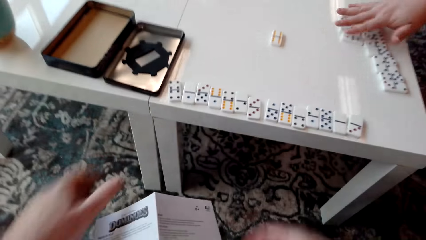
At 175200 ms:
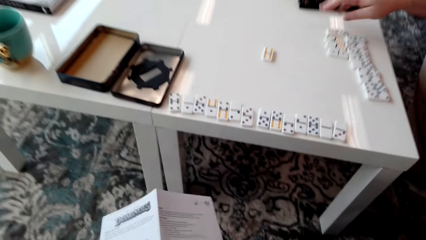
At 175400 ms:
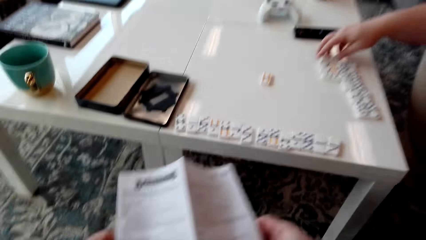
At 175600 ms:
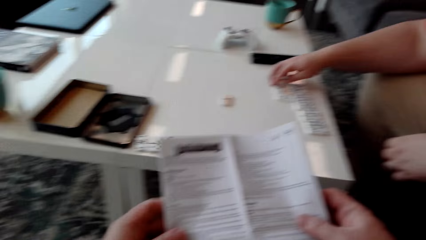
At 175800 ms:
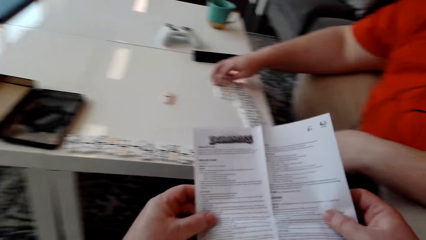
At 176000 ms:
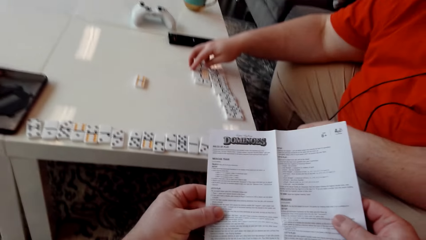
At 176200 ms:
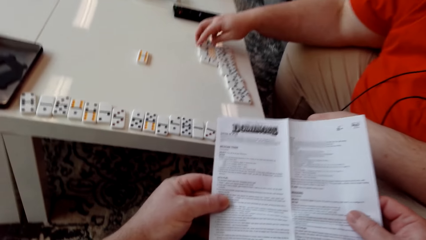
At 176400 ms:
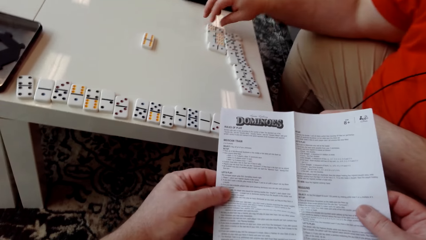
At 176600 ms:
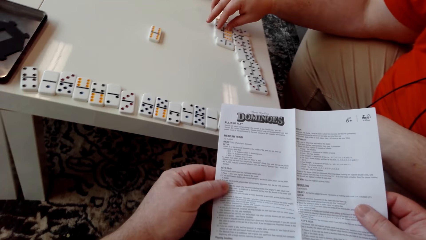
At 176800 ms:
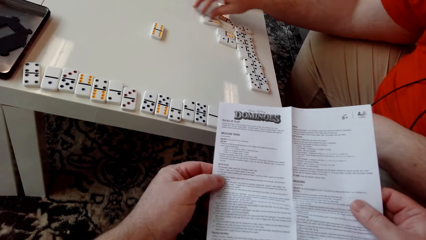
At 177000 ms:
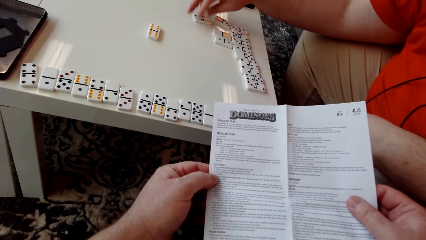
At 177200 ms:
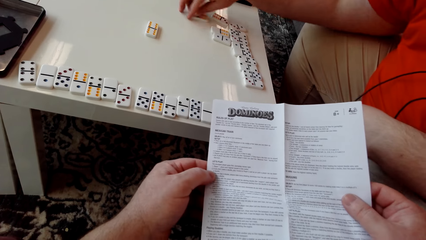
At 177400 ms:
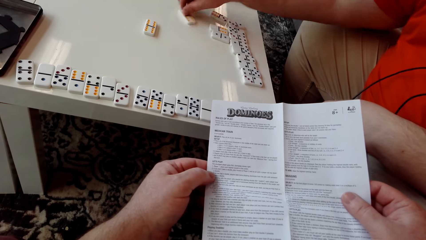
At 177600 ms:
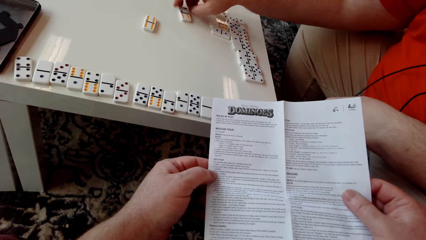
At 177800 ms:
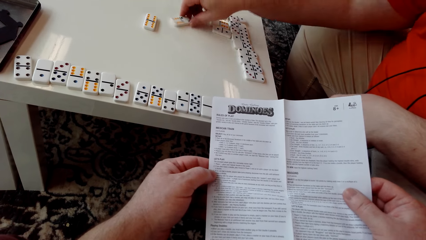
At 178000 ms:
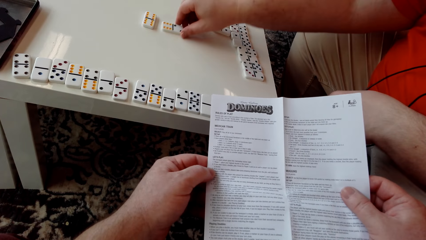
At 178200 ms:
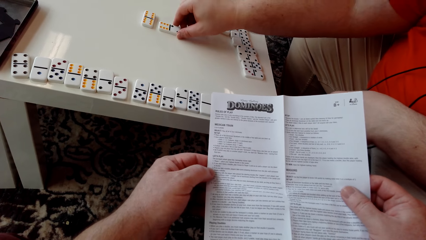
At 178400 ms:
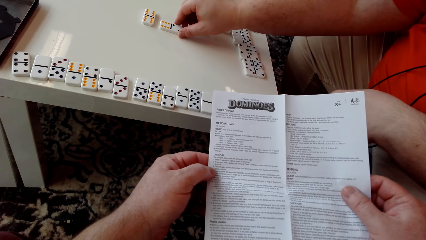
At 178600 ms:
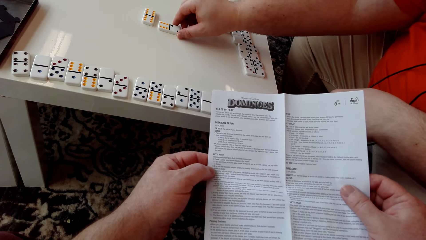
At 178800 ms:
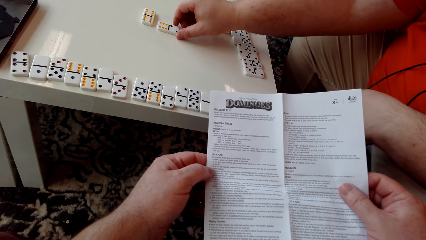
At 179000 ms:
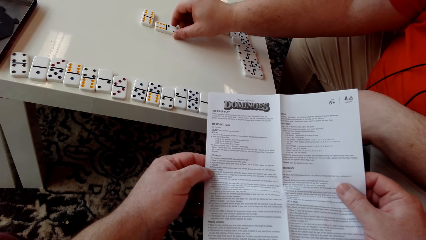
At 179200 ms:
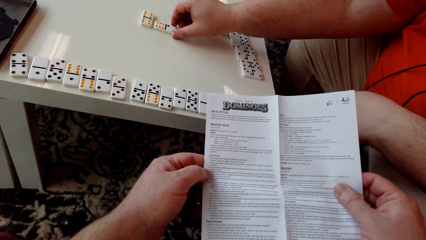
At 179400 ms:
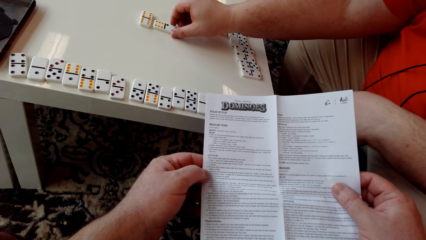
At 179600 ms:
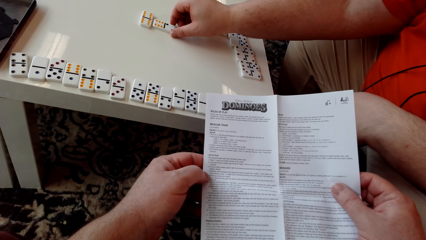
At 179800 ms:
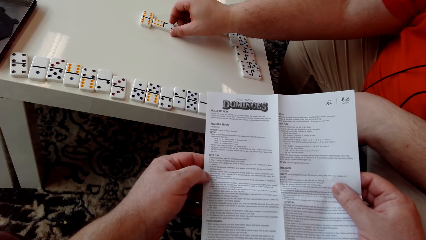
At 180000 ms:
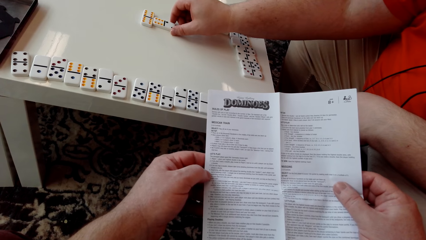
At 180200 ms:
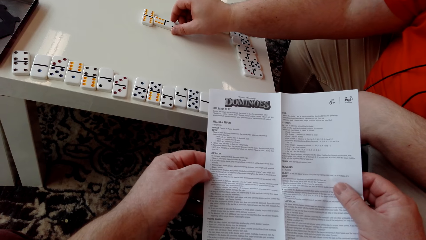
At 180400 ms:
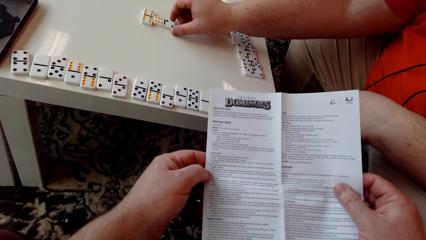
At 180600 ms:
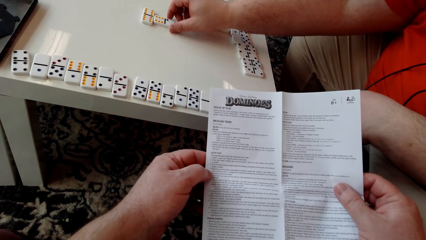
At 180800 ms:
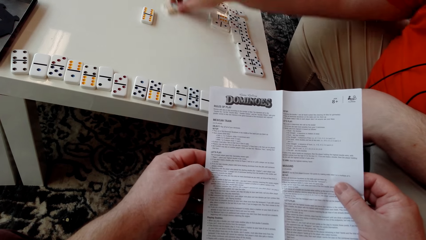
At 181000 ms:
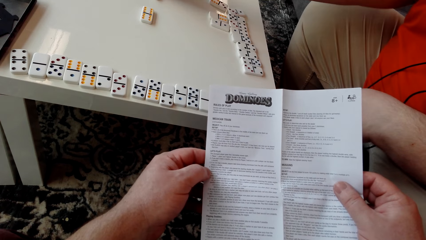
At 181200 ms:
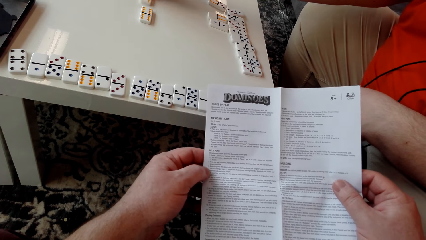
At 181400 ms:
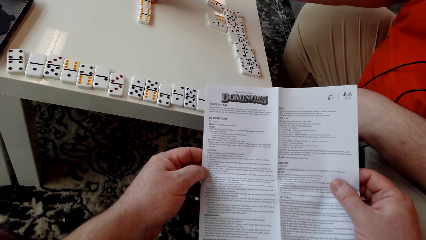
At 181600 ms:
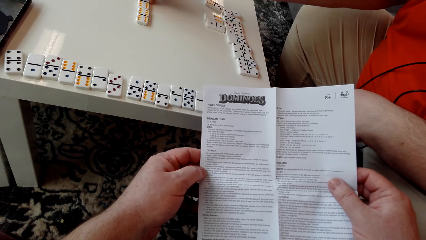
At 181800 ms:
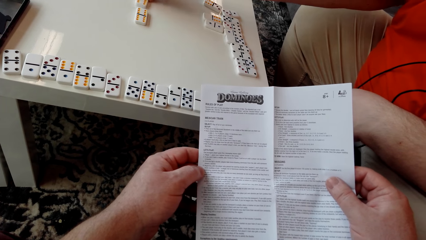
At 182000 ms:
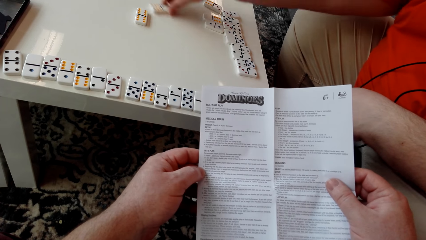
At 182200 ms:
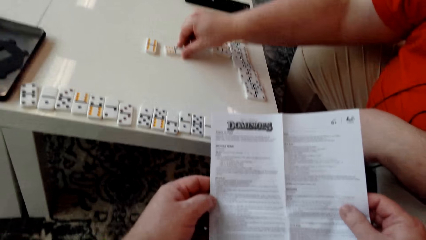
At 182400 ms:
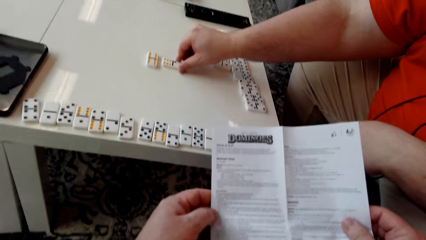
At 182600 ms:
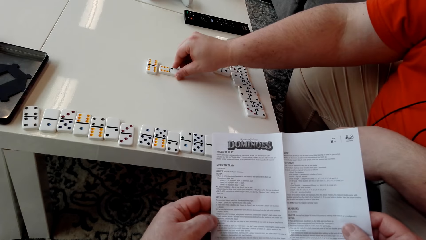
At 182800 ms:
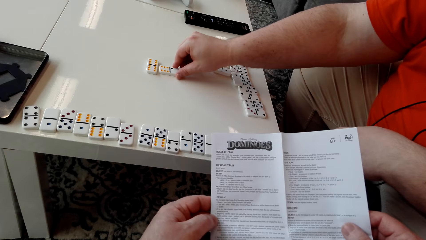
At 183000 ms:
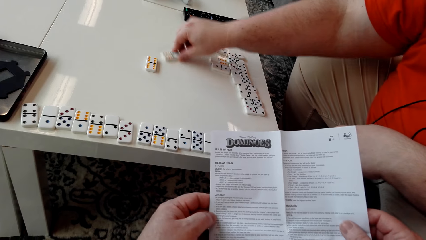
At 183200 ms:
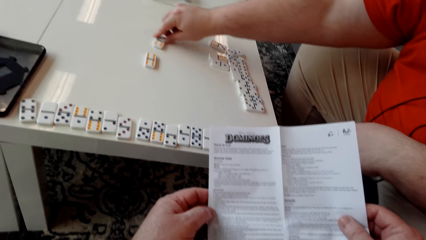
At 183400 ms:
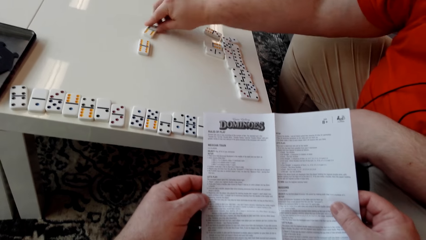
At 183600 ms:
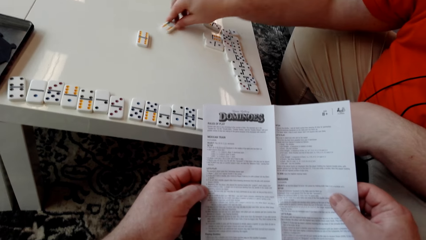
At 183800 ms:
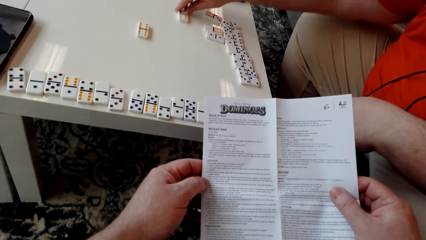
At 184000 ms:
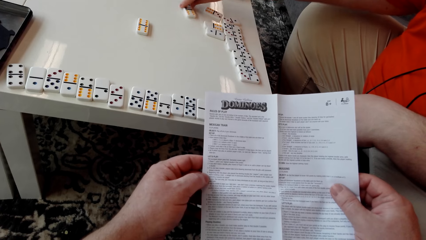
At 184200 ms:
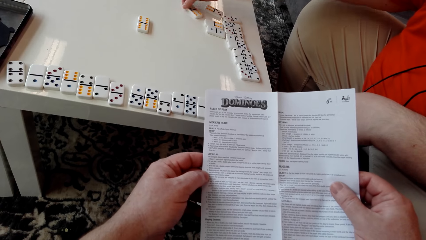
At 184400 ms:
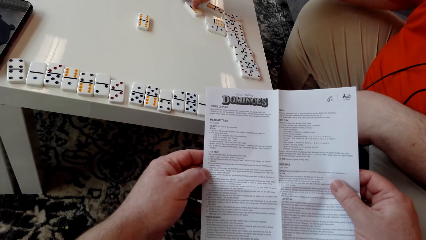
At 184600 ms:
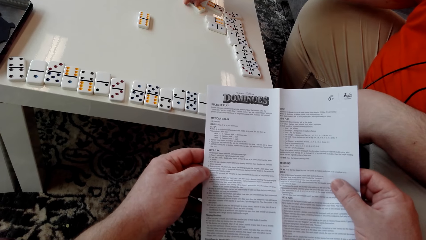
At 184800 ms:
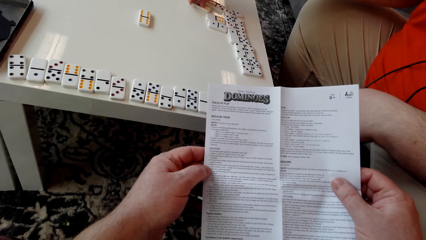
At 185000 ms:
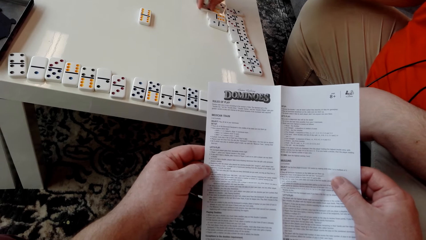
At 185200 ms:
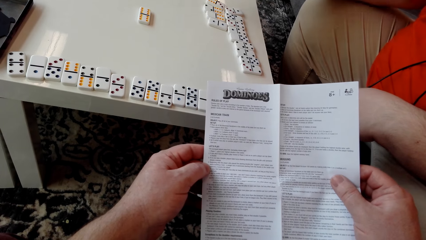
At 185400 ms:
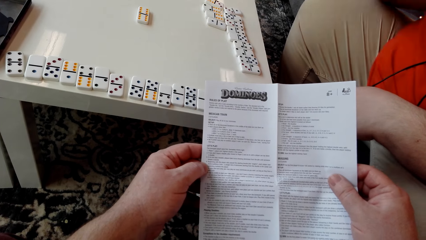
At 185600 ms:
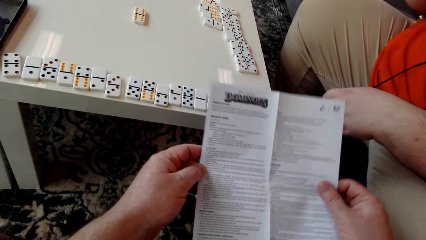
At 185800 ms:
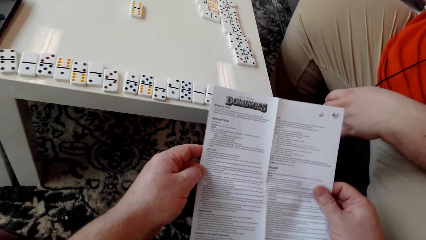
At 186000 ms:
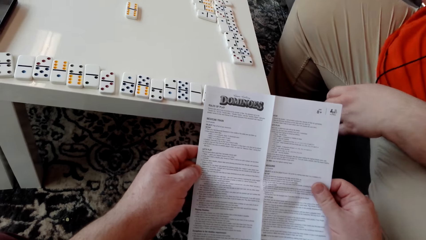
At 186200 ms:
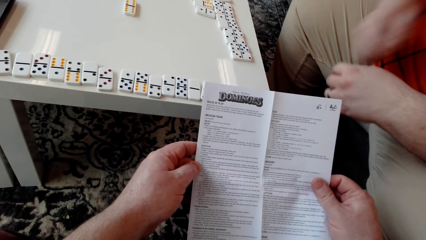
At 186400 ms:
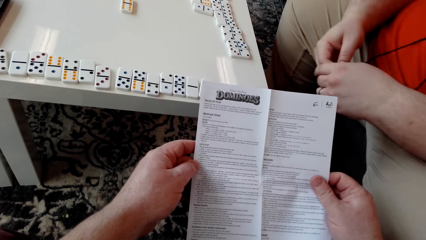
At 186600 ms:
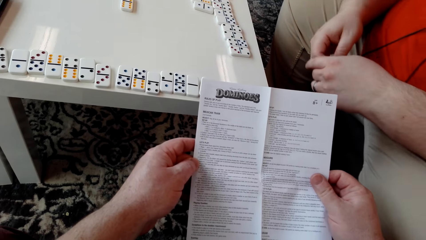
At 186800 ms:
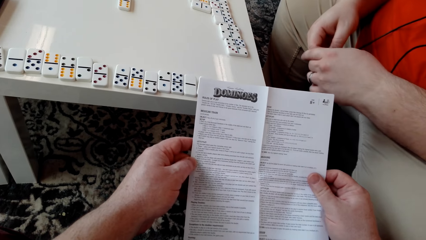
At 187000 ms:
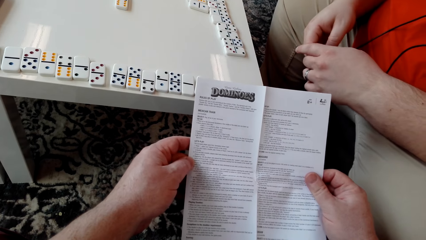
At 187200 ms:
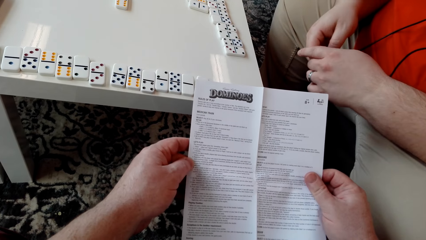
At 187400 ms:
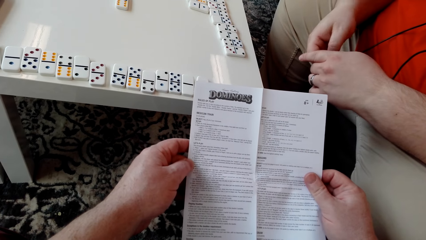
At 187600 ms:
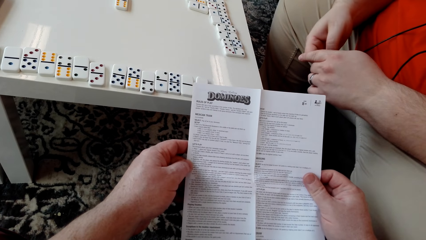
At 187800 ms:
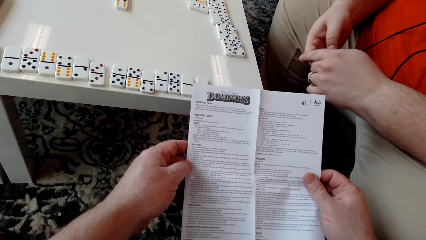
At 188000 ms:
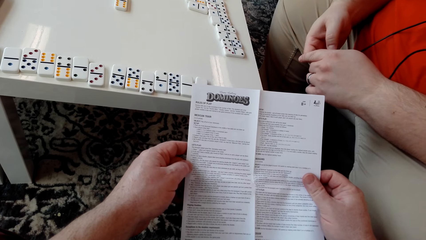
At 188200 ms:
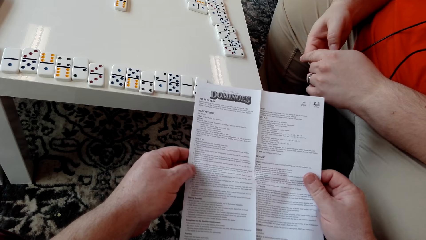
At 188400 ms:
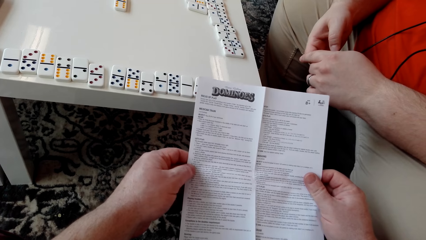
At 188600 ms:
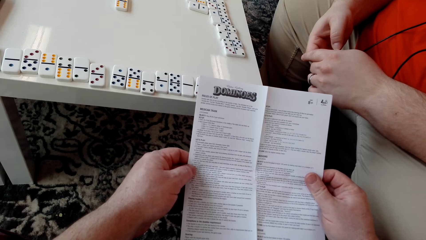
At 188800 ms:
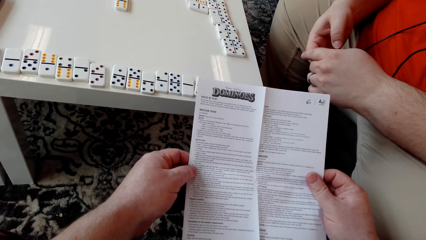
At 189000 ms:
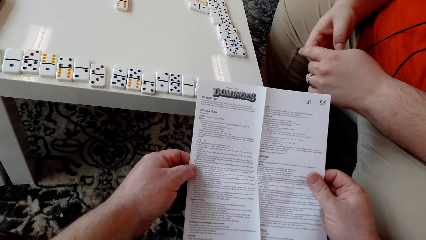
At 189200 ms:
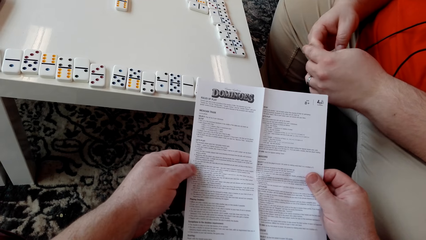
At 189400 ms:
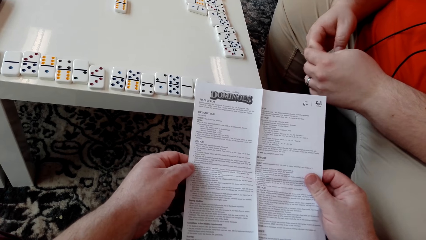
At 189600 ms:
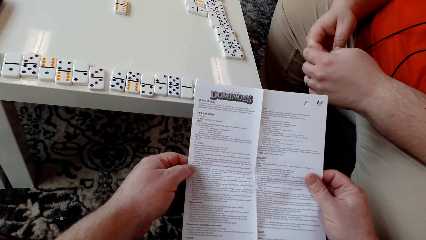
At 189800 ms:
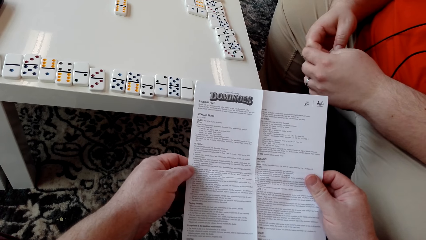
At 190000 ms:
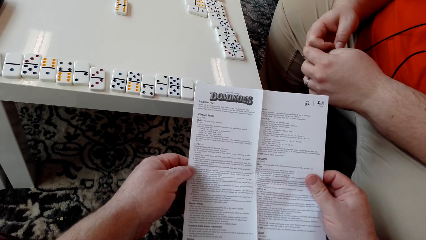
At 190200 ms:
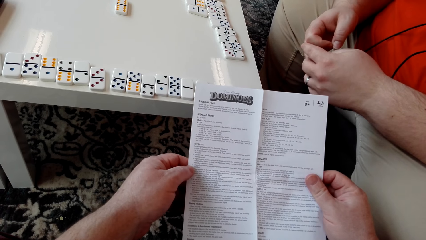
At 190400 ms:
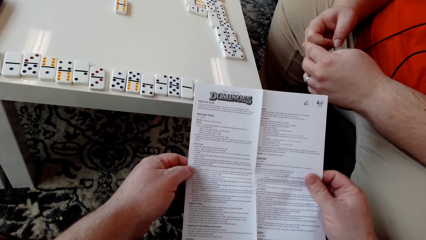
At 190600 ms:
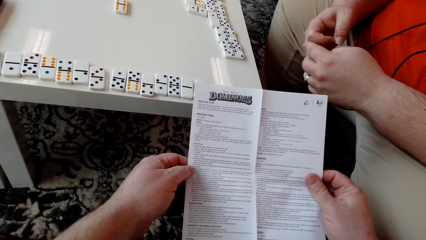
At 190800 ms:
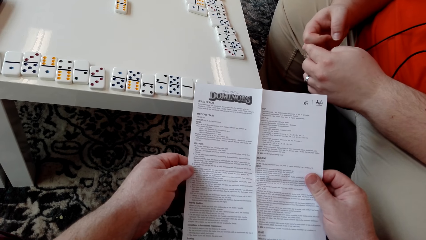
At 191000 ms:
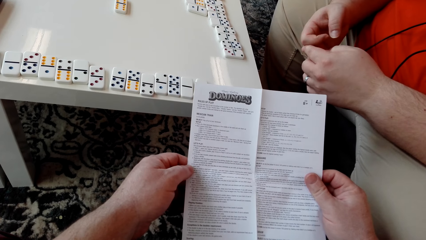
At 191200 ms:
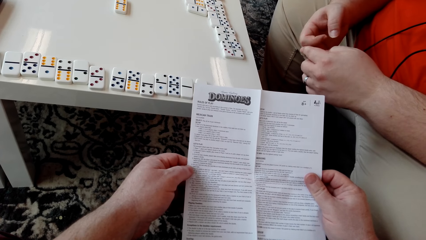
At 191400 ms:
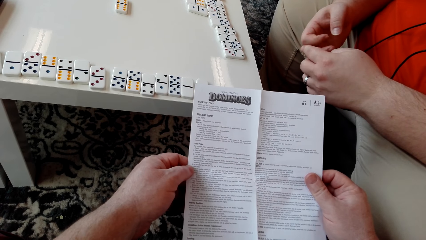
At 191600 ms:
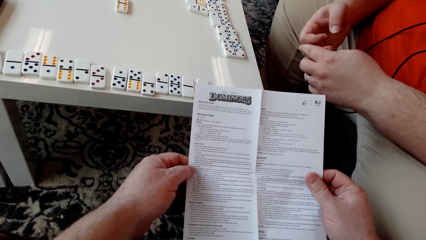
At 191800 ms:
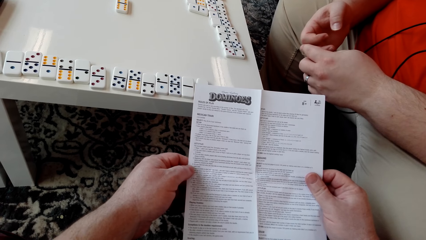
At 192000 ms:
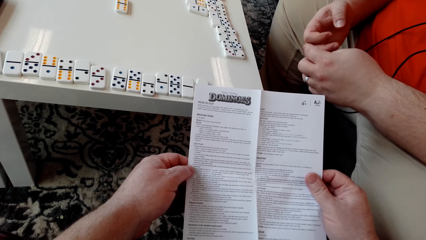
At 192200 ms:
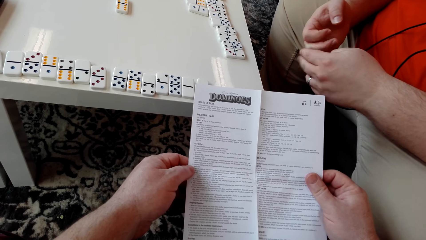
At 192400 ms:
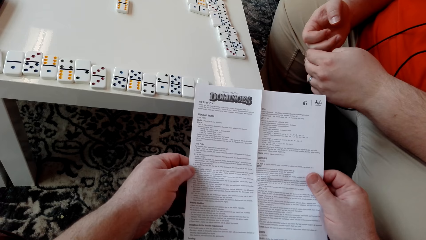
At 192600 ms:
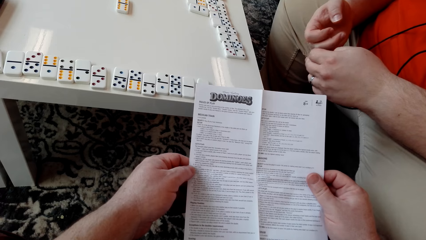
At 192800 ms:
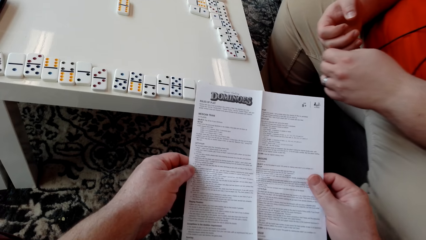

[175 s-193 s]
A man arranges the domino tiles. The camera wearer picks up a domino piece. They pick up the pamphlet or booklet manual. They read the booklet manual. The man drags a domino tile on the table. He returns the domino tile with the rest. He plays with his fingers. He interacts with the camera wearer.
